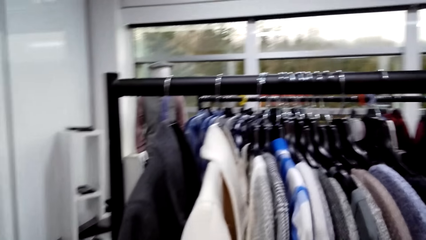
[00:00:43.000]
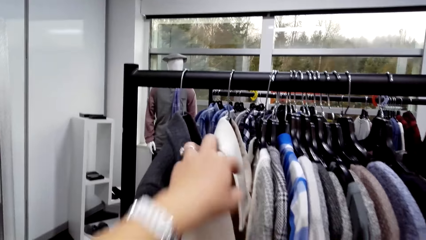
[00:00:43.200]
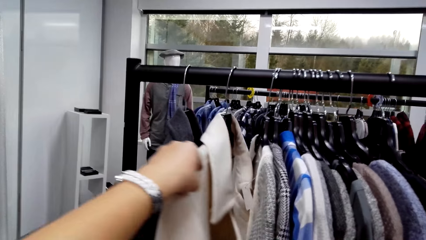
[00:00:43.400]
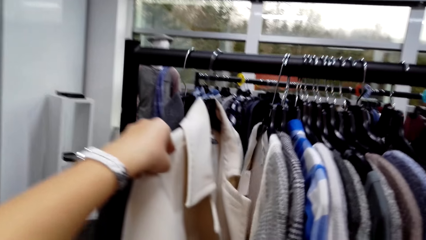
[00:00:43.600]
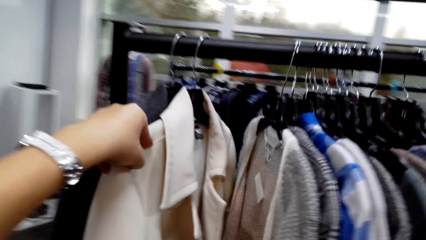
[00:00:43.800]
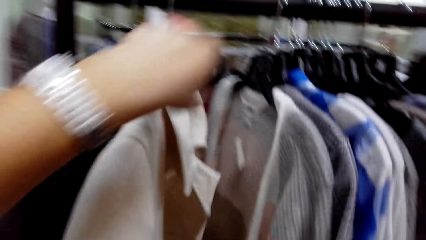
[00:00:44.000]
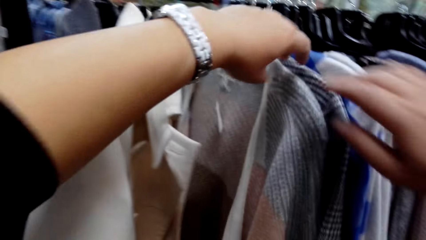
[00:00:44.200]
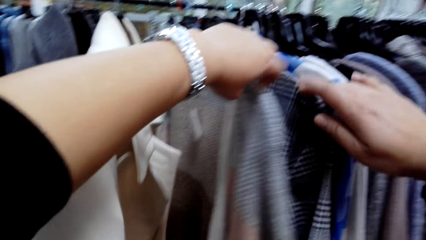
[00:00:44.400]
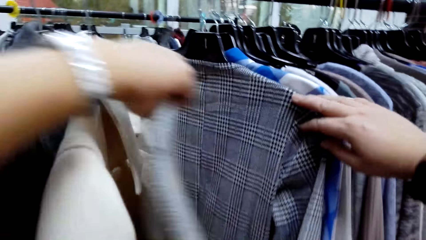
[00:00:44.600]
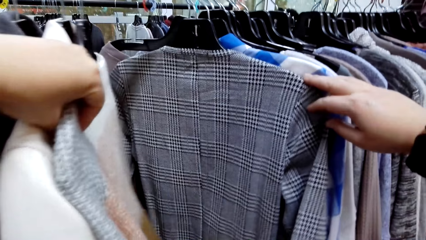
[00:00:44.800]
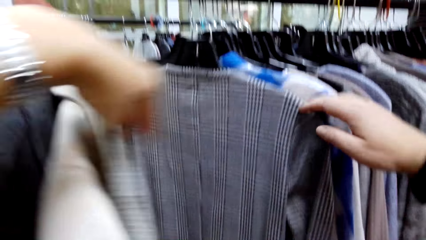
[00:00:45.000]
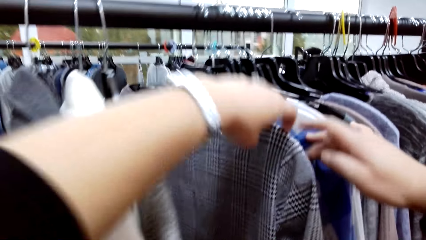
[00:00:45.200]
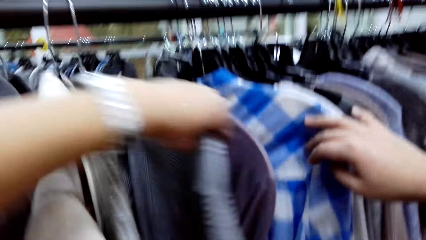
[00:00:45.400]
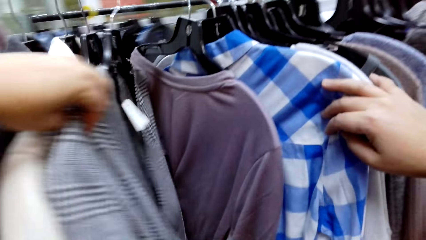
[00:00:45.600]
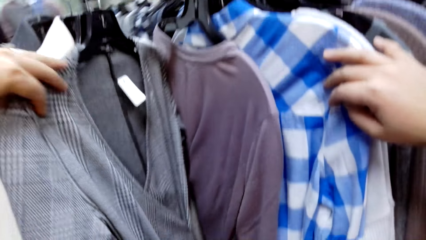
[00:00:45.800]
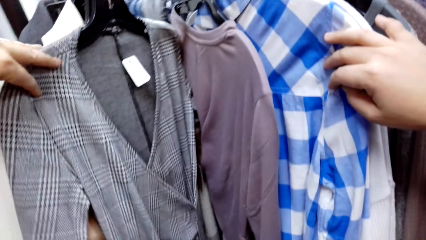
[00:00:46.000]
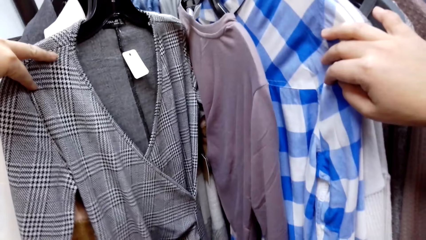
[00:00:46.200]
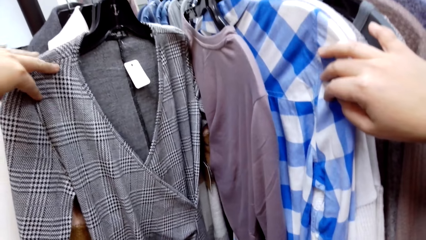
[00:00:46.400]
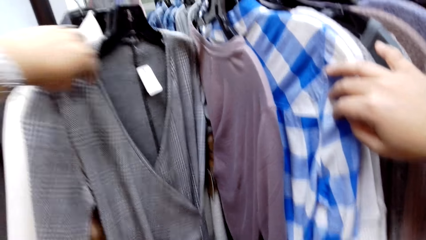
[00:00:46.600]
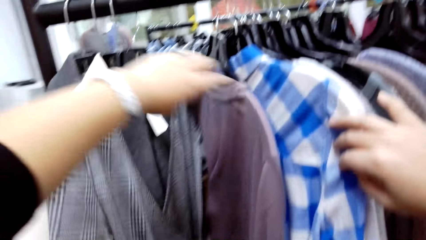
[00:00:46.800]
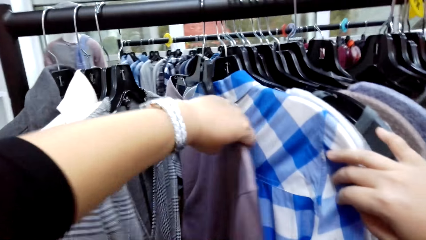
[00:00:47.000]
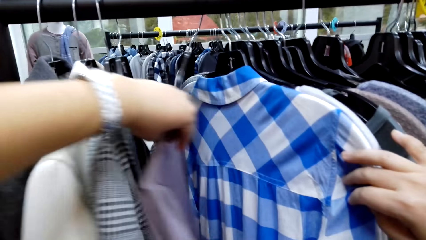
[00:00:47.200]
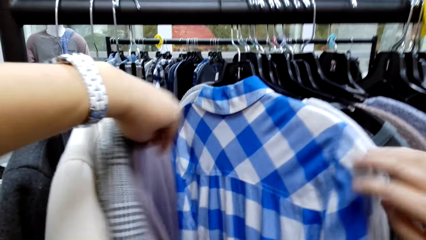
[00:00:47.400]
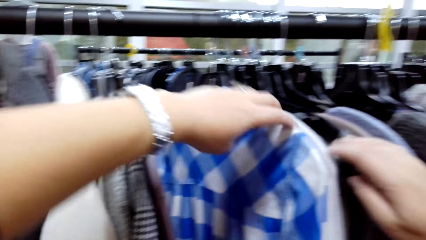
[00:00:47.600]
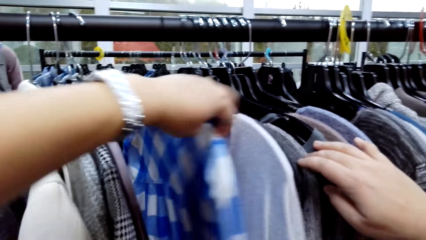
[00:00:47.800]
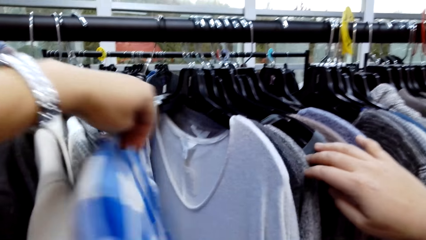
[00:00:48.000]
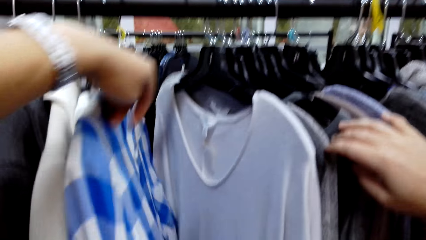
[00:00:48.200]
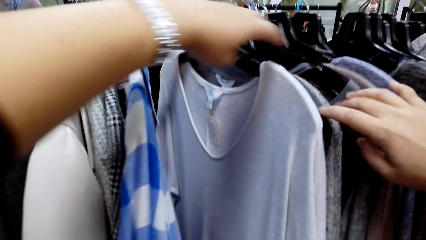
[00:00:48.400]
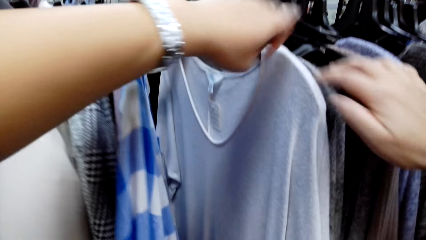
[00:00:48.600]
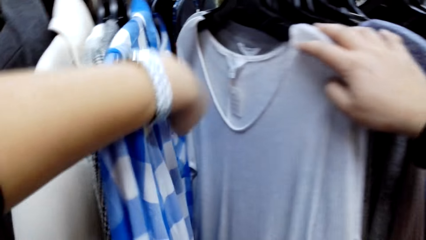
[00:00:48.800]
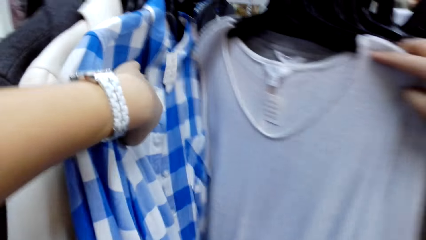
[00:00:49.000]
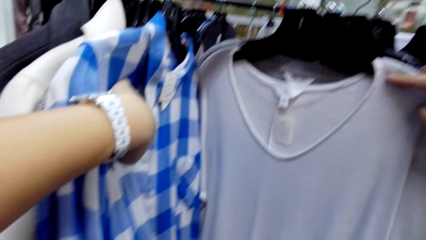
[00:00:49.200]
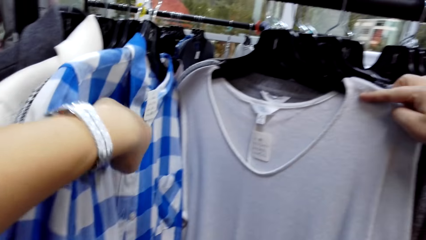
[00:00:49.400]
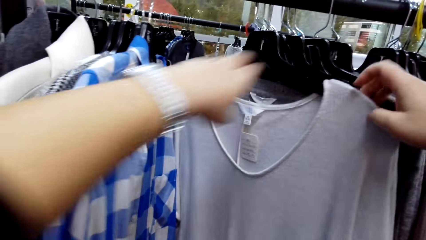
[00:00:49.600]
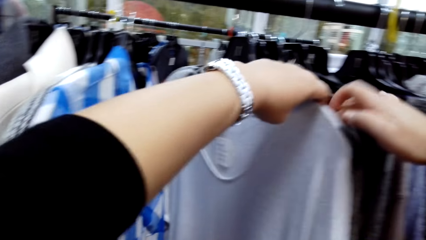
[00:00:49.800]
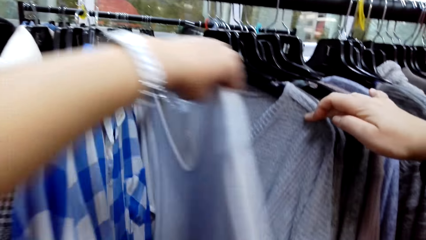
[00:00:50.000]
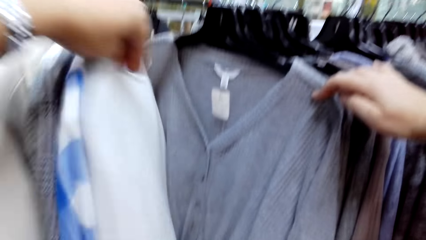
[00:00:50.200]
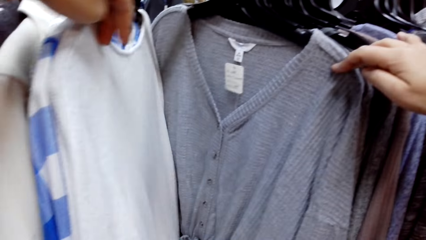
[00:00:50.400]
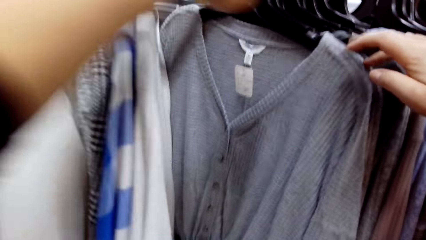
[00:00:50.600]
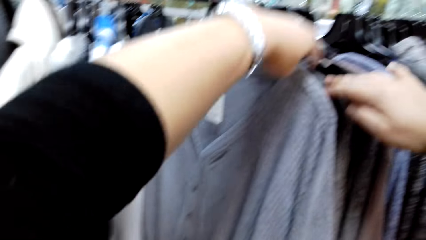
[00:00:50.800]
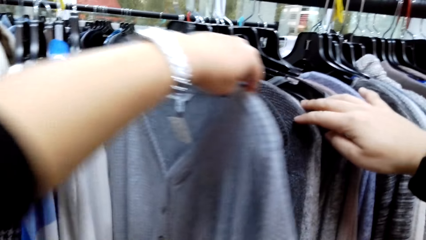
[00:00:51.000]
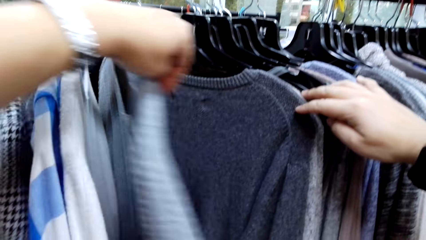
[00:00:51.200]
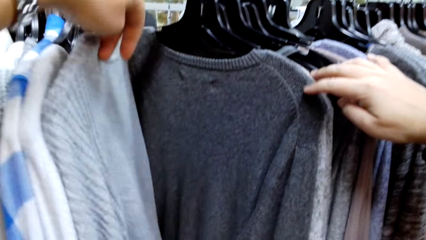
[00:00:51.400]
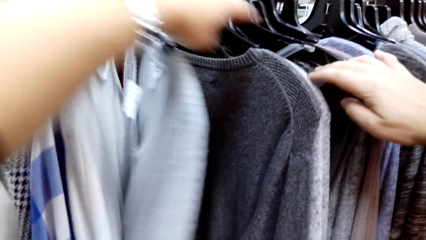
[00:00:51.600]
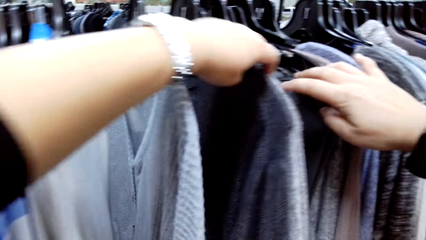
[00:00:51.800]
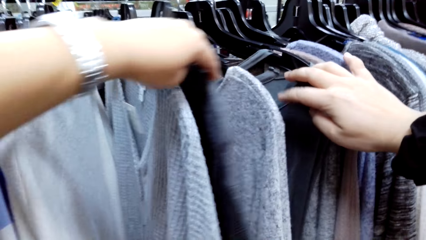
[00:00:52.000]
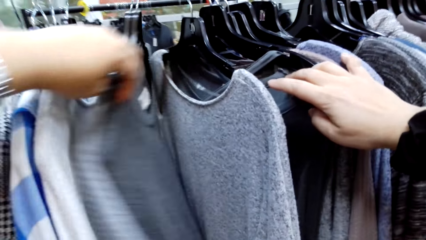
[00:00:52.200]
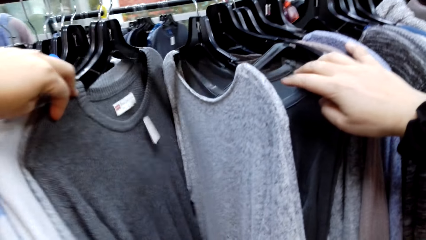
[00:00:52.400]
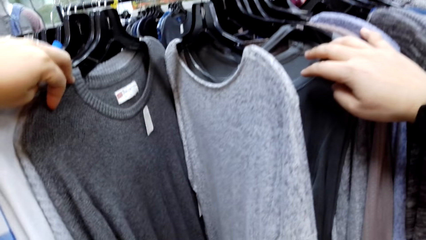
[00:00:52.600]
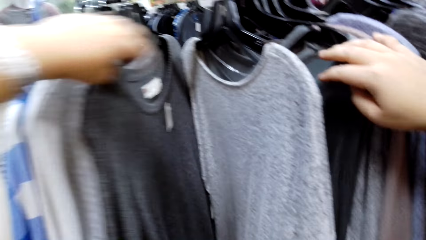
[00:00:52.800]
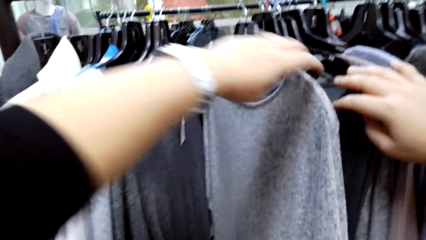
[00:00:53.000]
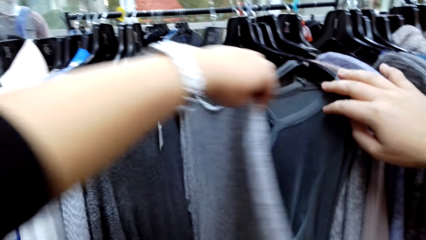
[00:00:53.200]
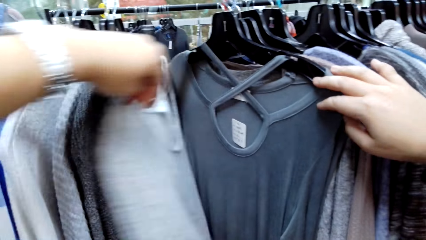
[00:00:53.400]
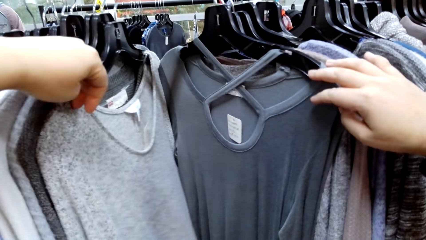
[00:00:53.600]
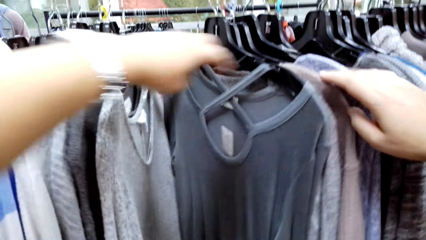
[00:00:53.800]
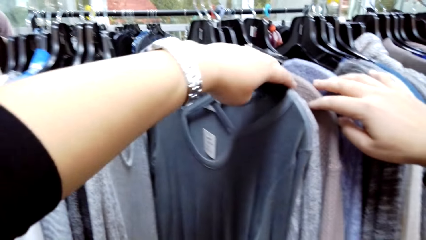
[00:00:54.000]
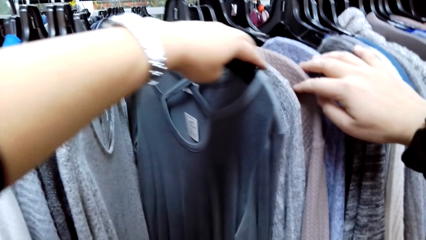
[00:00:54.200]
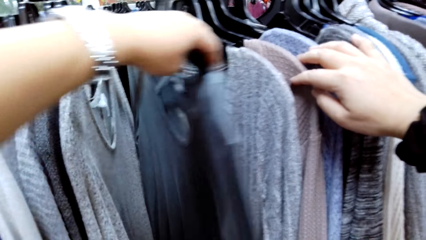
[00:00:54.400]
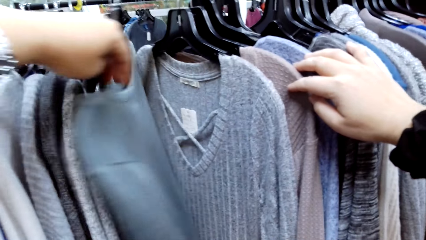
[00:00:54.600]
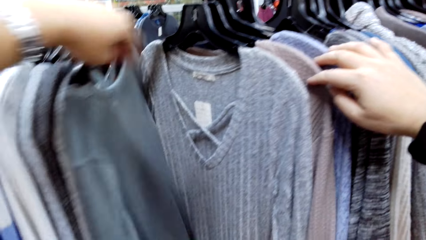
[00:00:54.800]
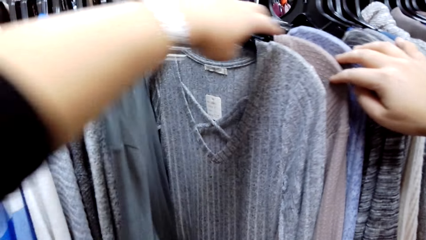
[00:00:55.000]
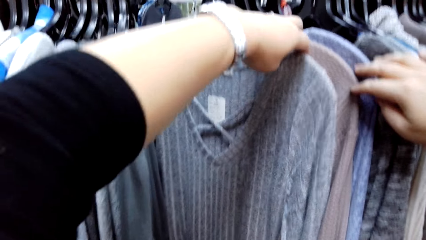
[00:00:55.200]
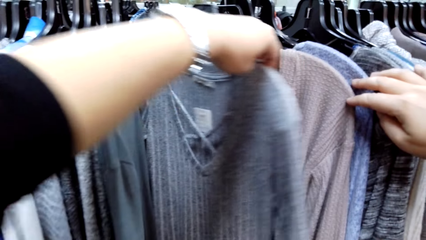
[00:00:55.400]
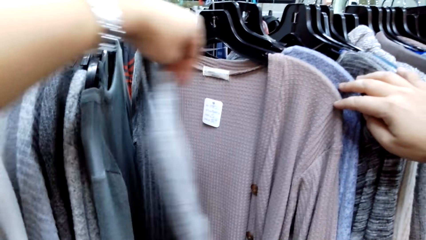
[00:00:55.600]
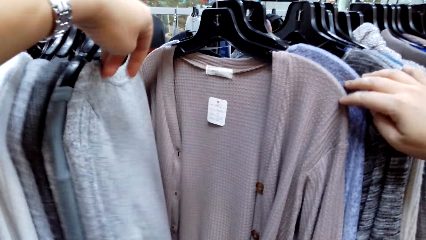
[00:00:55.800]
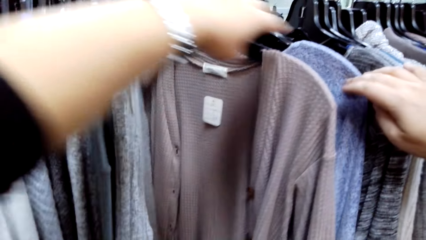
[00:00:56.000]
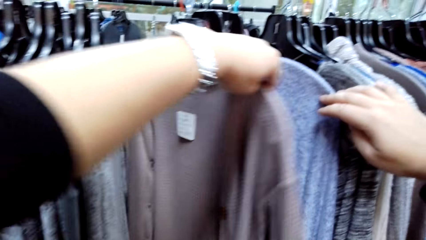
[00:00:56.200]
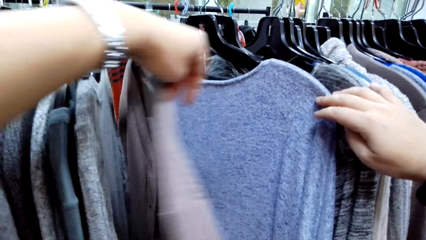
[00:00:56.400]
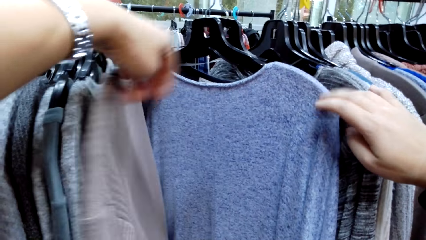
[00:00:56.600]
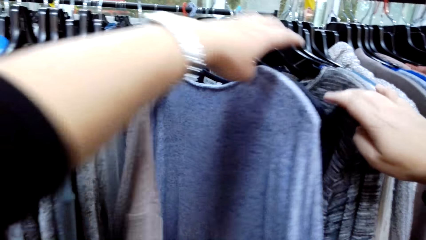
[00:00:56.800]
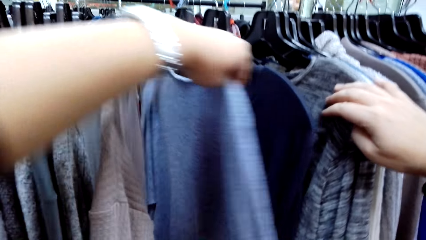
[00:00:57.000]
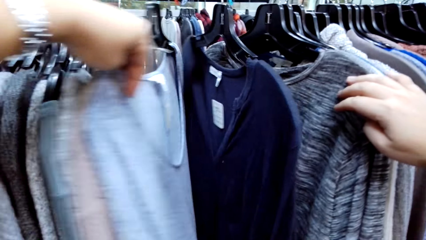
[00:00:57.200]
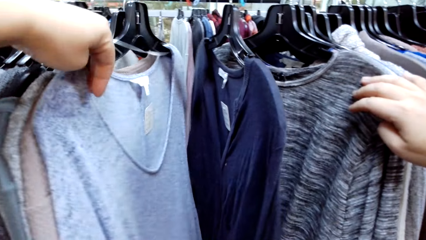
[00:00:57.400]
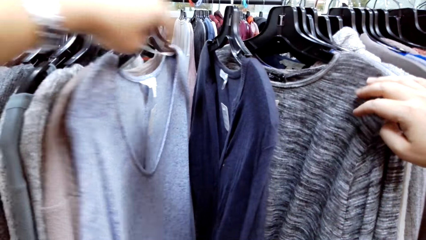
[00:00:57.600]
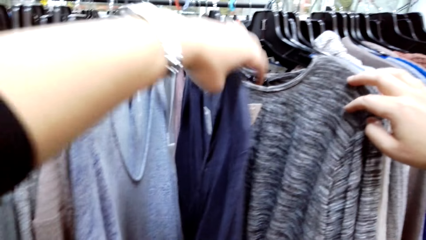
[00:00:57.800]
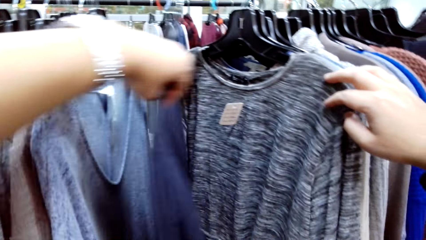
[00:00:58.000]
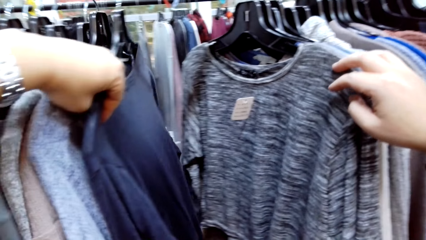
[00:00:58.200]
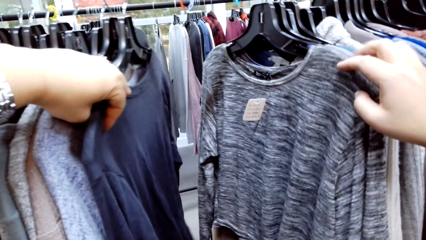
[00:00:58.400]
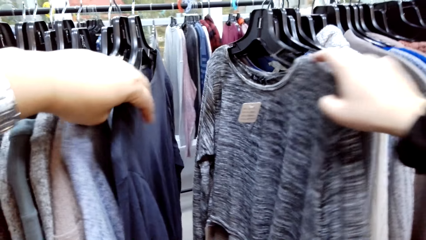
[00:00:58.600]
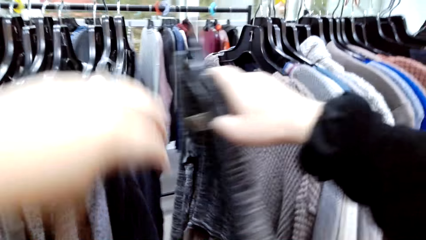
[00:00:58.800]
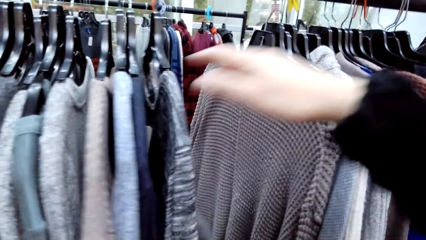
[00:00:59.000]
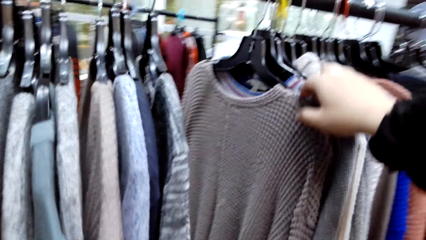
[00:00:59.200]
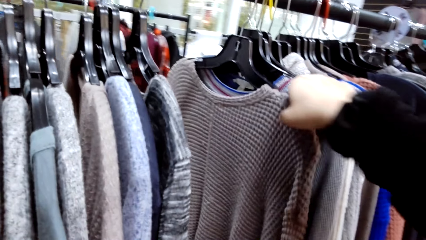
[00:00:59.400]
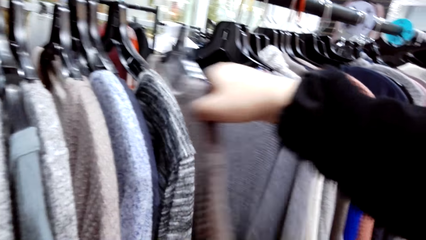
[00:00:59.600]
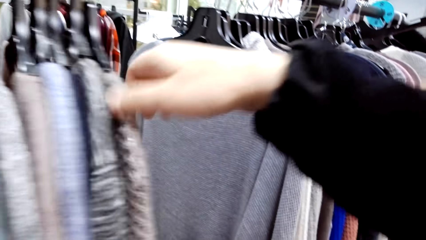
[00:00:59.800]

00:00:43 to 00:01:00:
The camera wearer touches a coat. They move sweatshirts on the rail.
